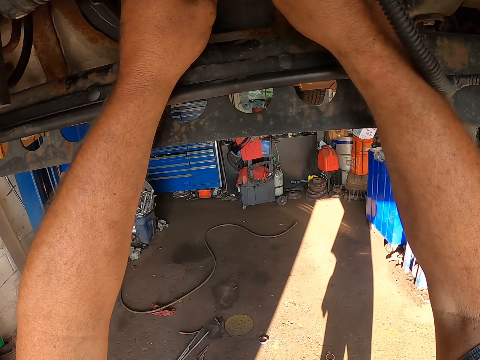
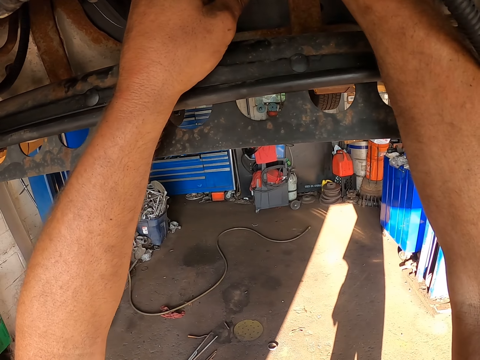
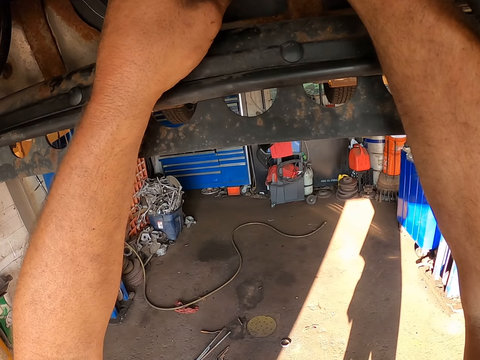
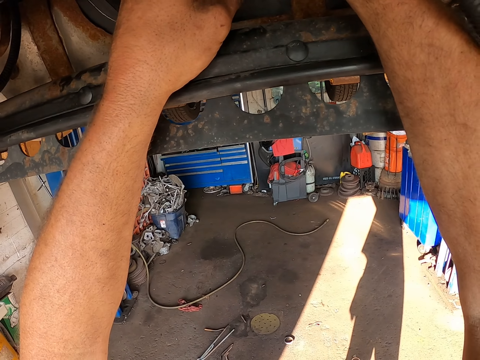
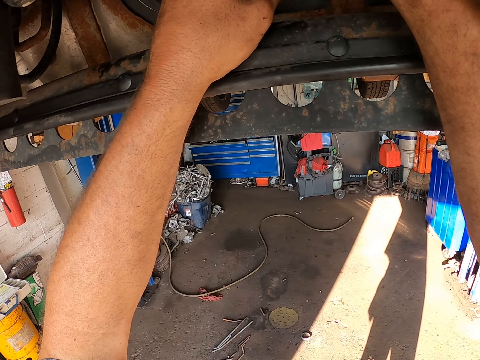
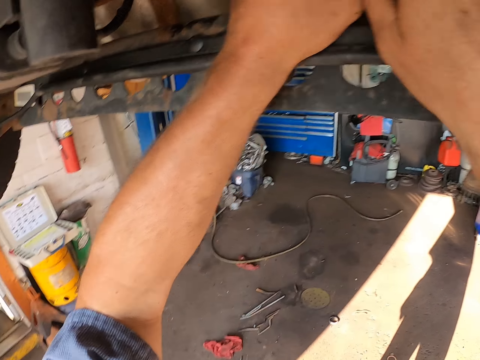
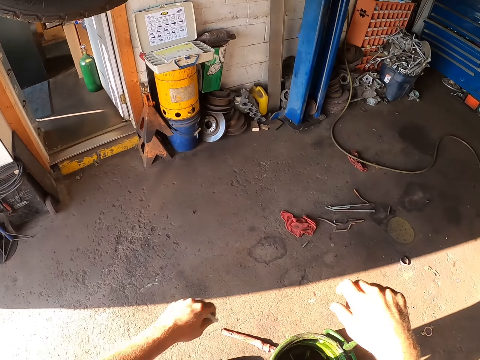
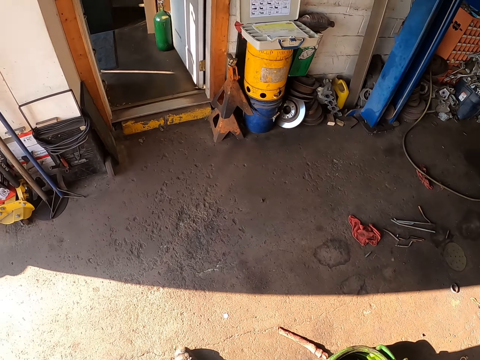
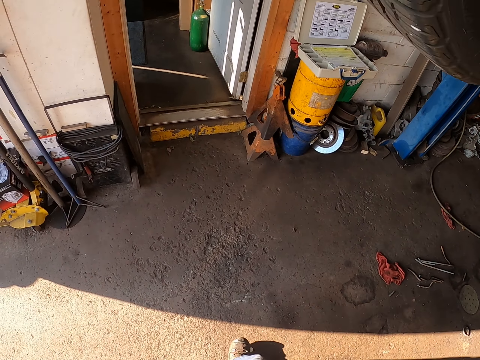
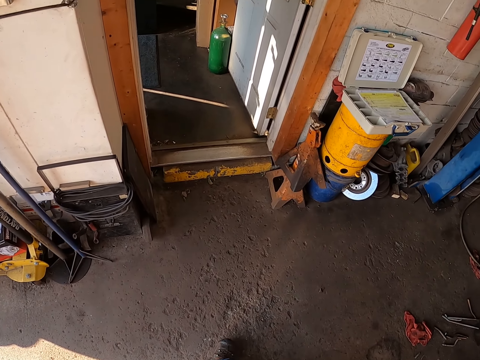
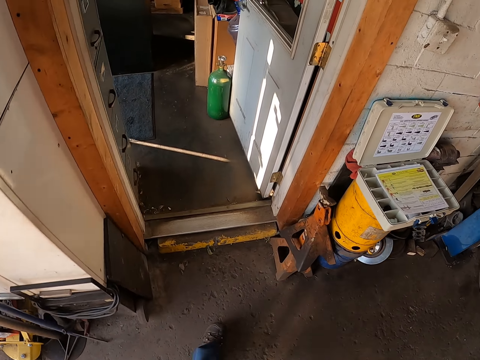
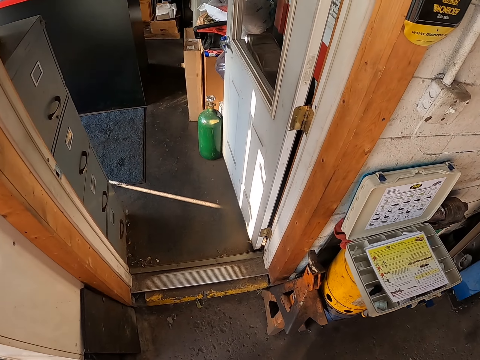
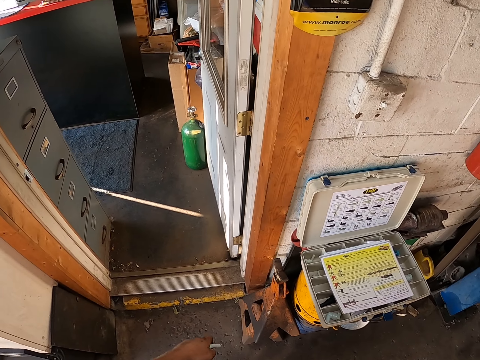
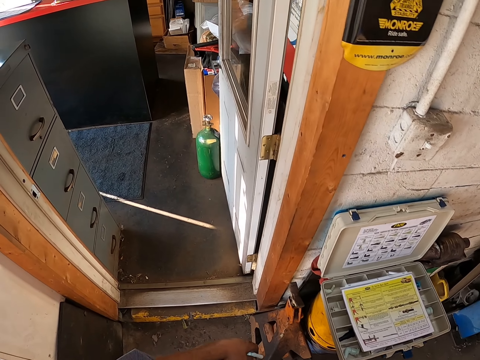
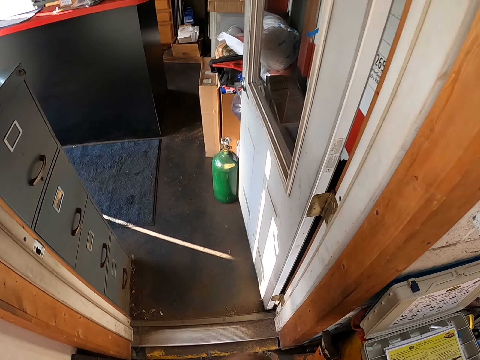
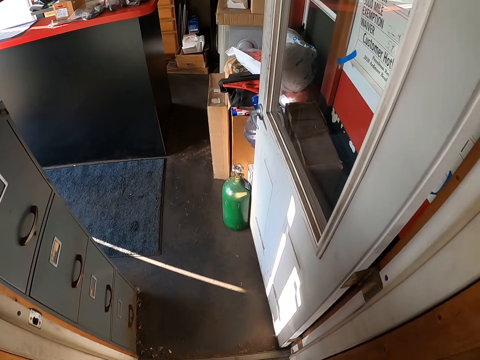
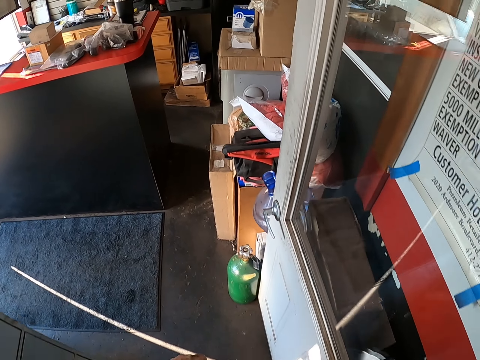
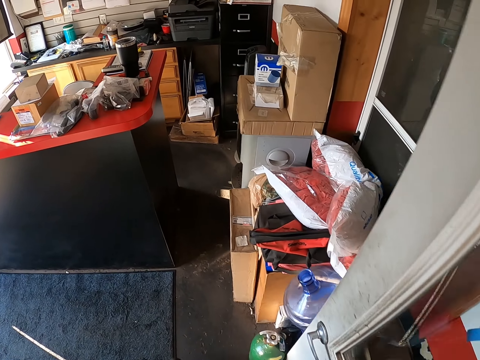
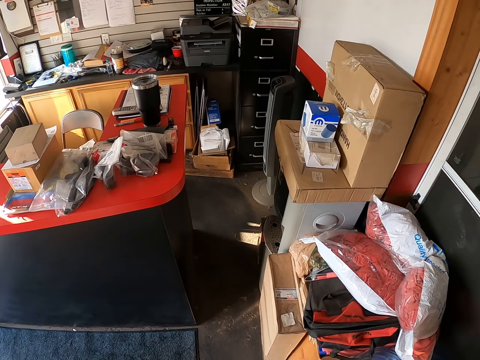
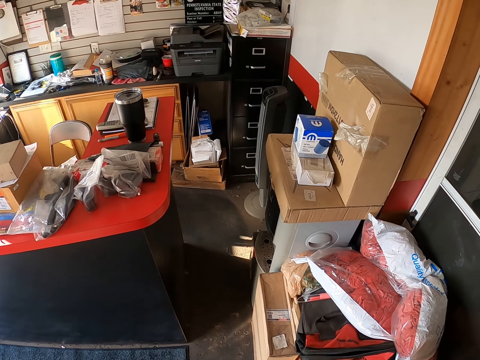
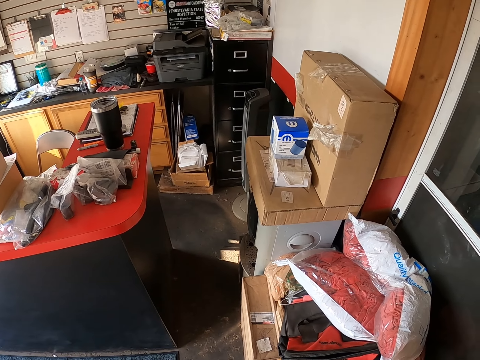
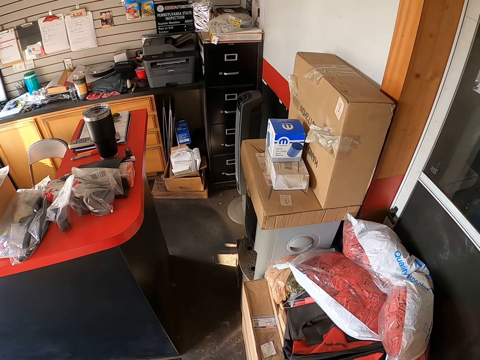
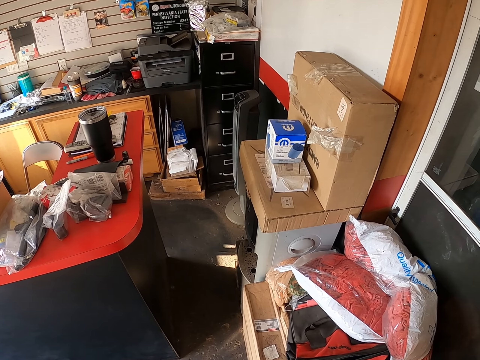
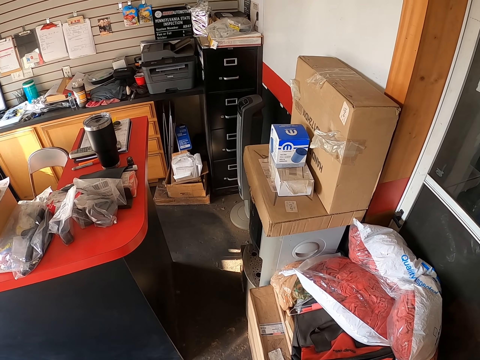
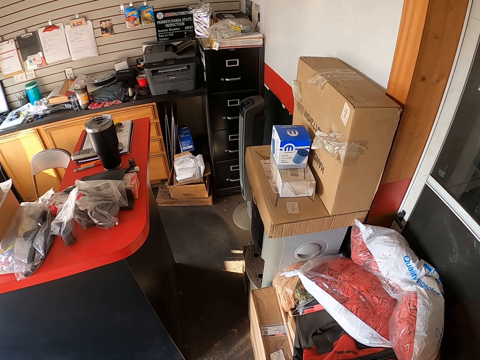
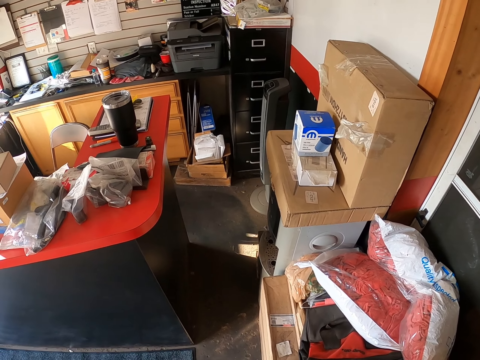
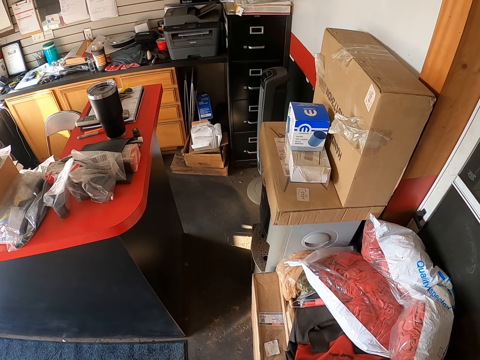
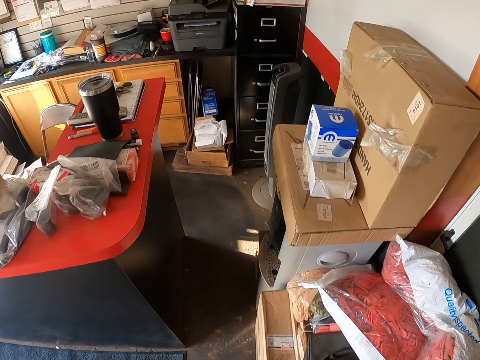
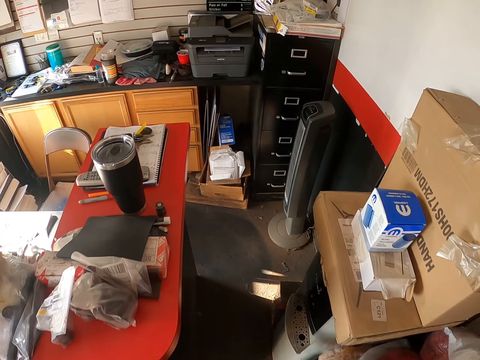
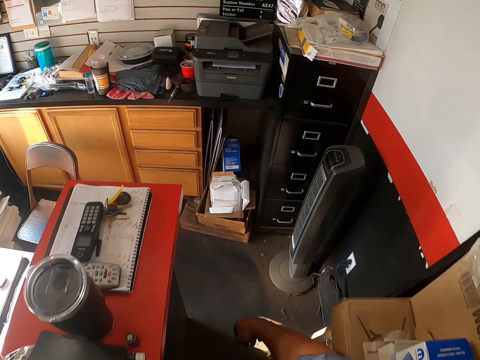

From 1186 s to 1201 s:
The camera wearer fixes the car chassis. They test something on the car. They walk around. They walk inside the room.

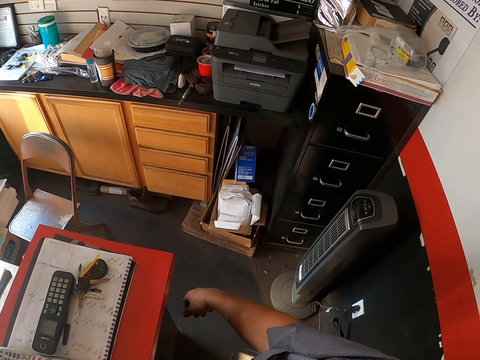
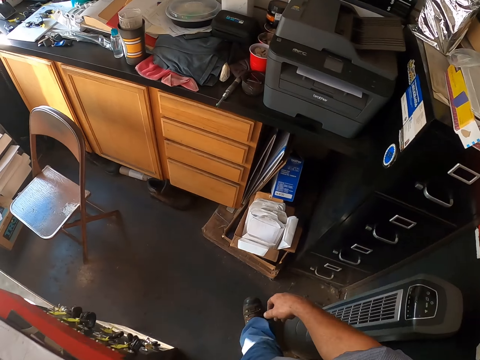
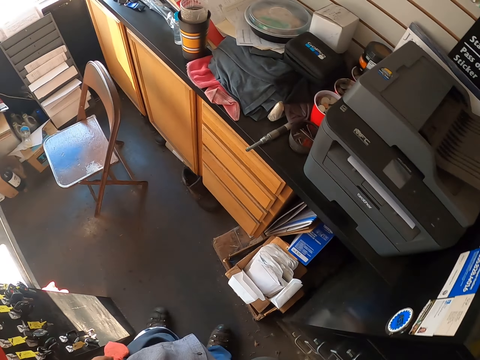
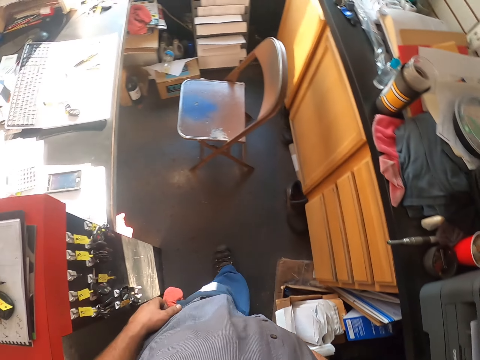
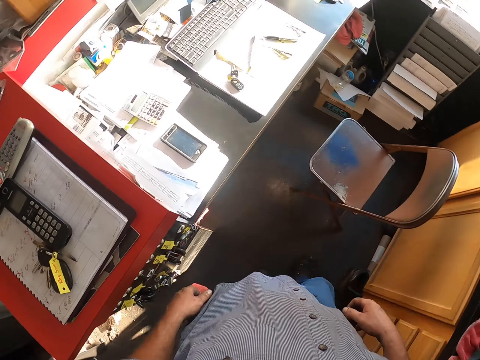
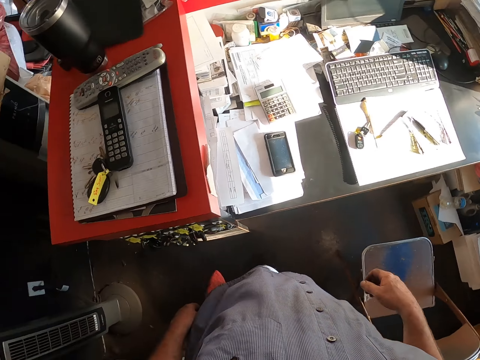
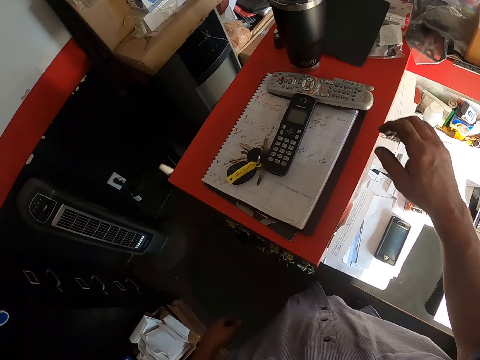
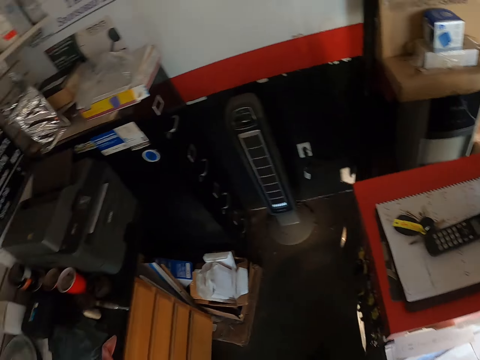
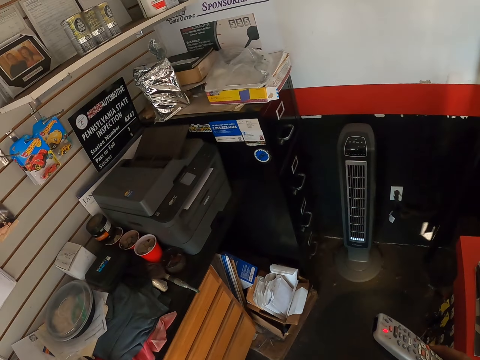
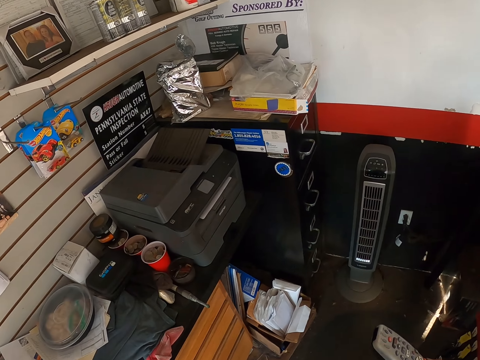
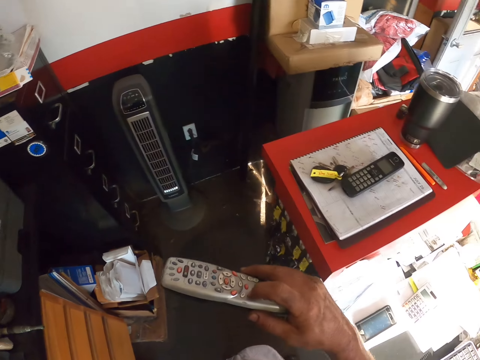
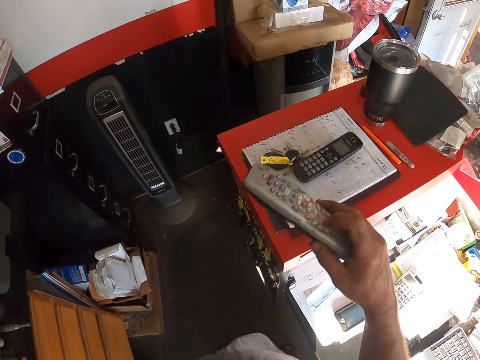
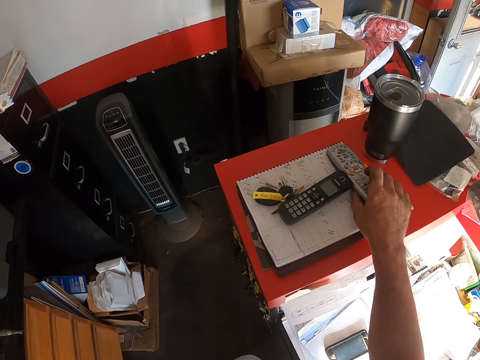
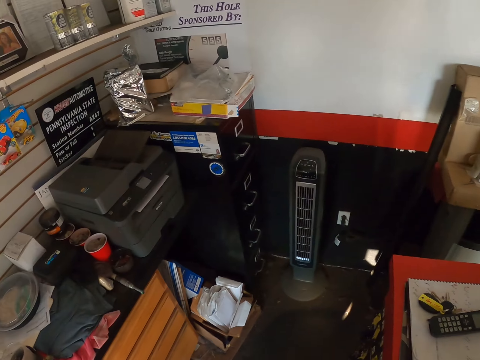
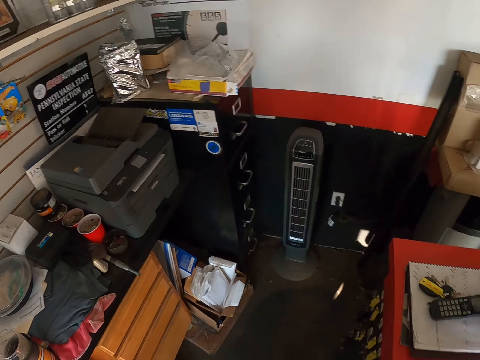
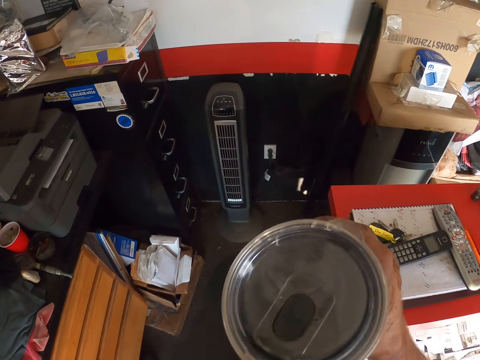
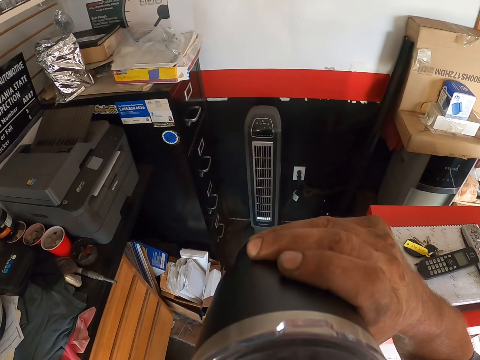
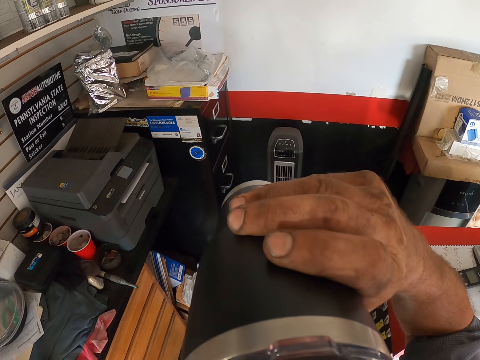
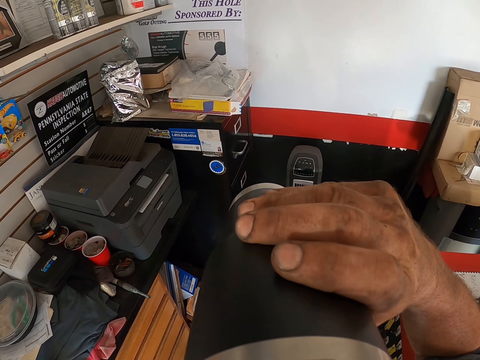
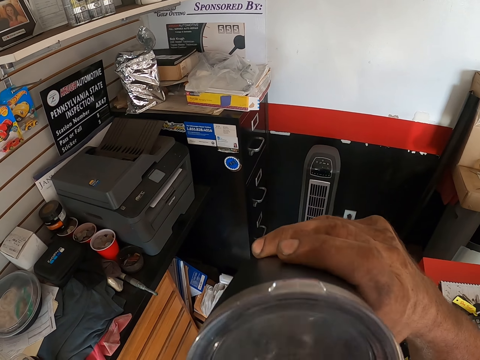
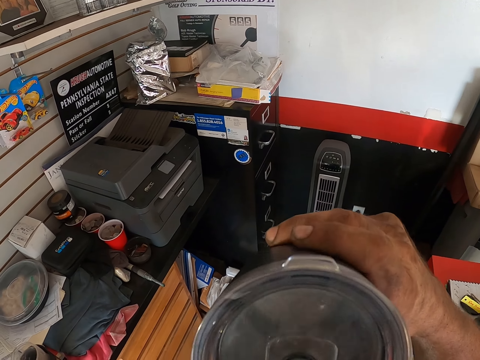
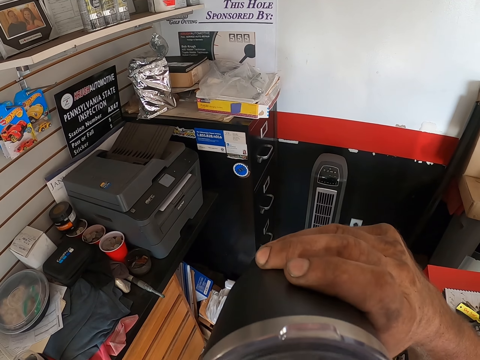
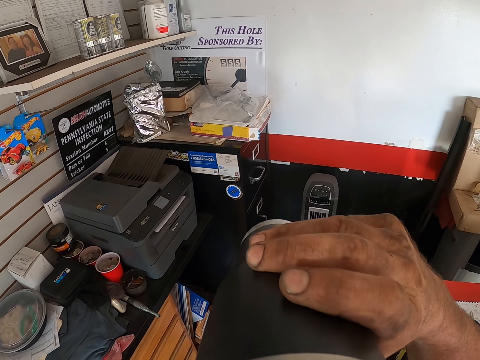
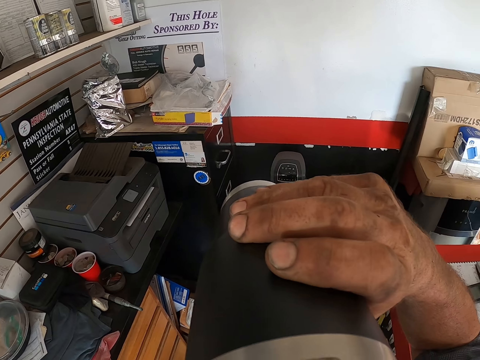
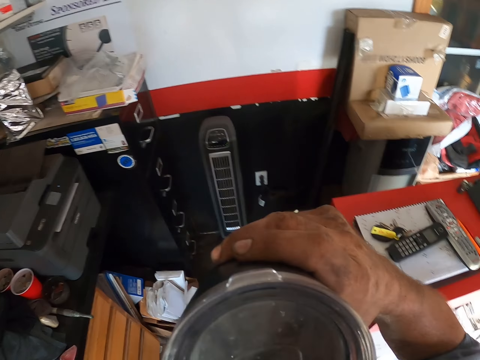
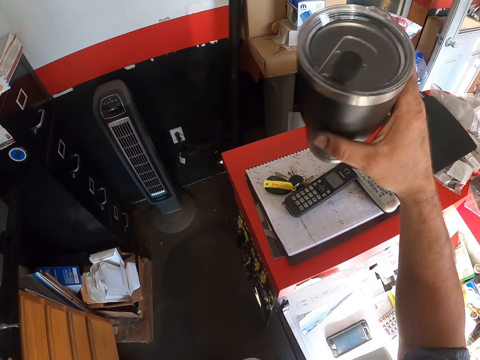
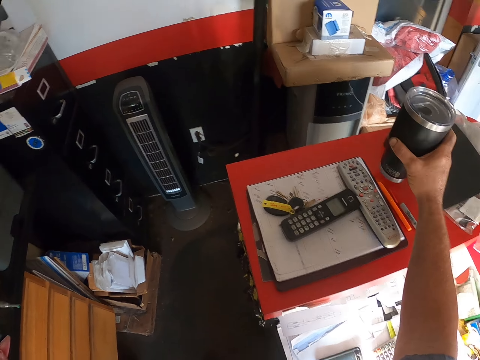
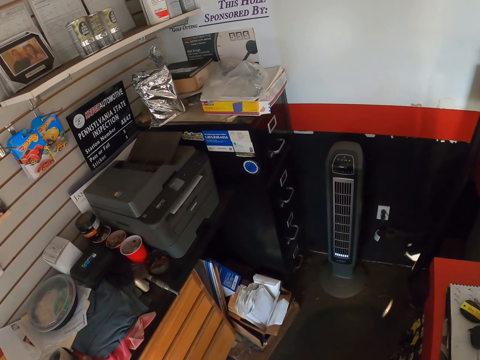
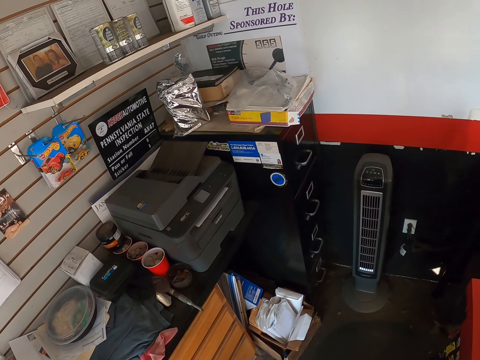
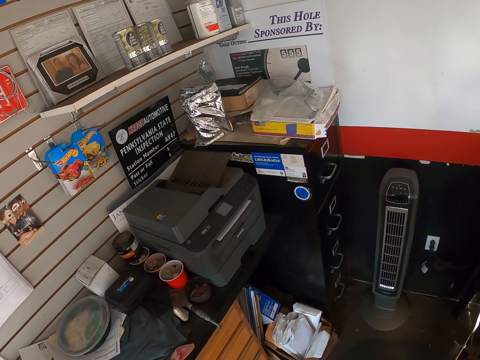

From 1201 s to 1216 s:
The camera wearer picks up a remote control. They press the remote control. They place the remote control on the table. They move a mug towards the face. They pick up the mug. They drink a drink in the back. They put the mug on the table.
